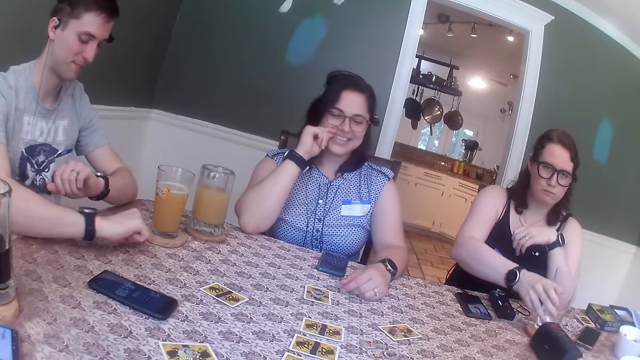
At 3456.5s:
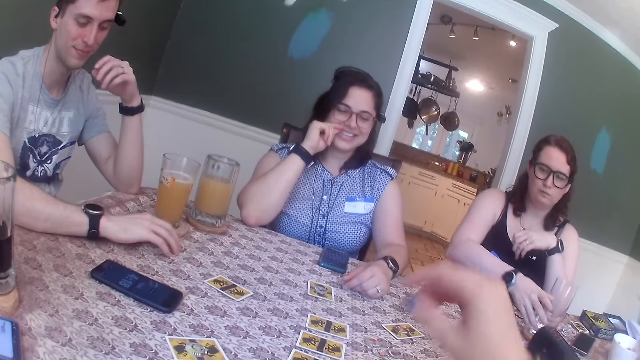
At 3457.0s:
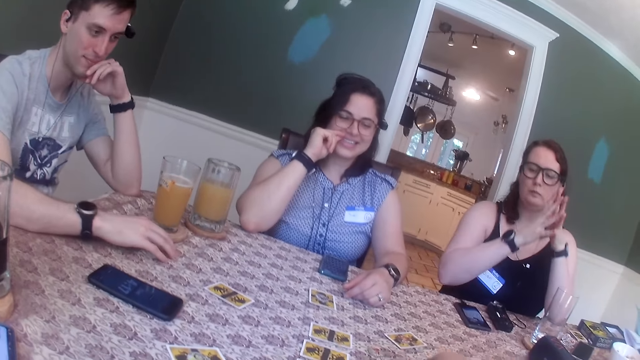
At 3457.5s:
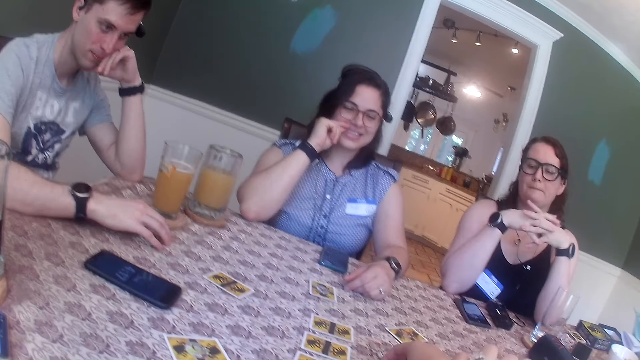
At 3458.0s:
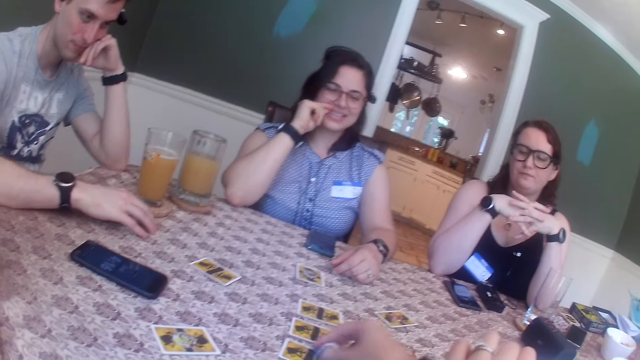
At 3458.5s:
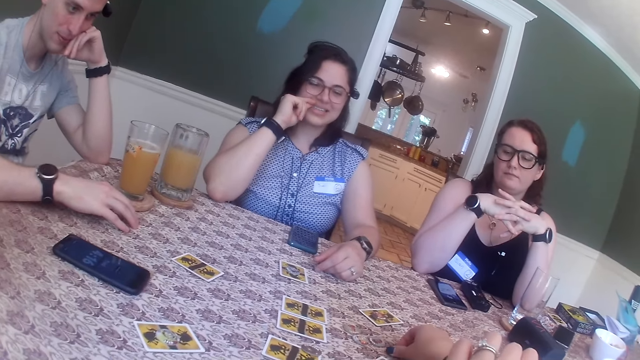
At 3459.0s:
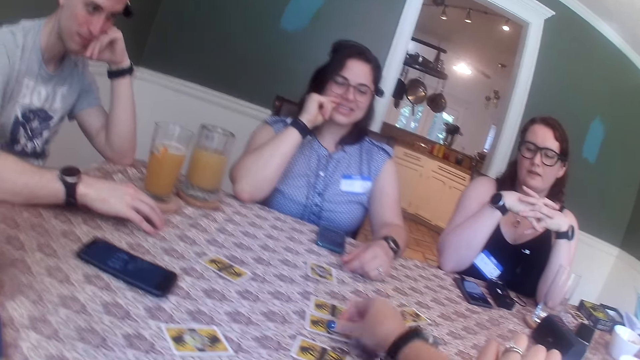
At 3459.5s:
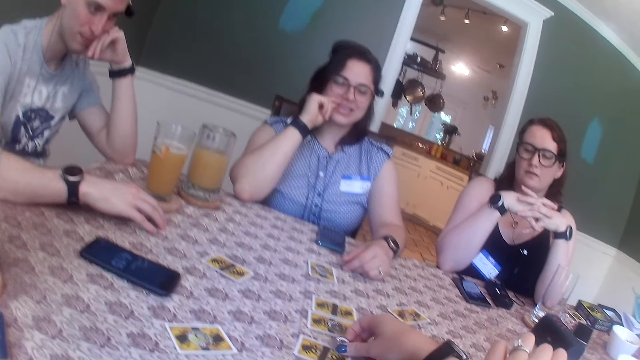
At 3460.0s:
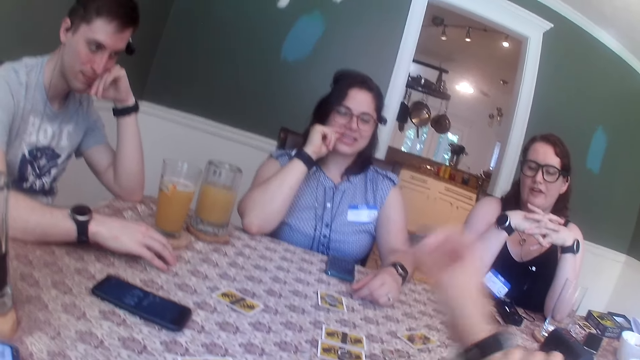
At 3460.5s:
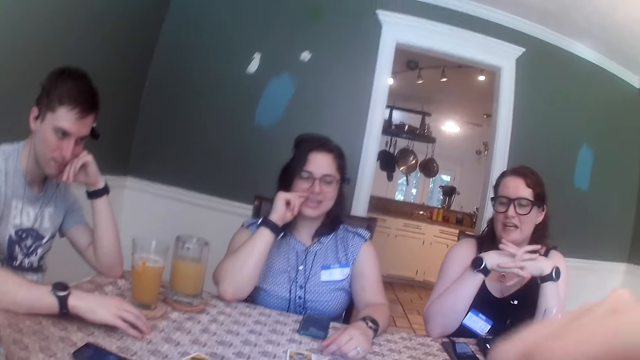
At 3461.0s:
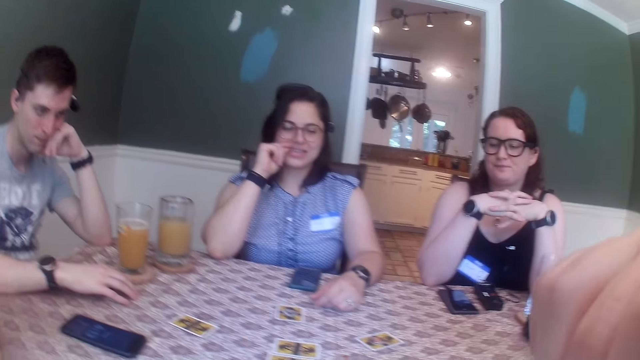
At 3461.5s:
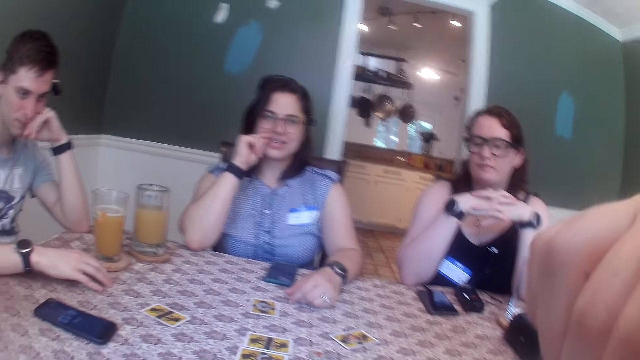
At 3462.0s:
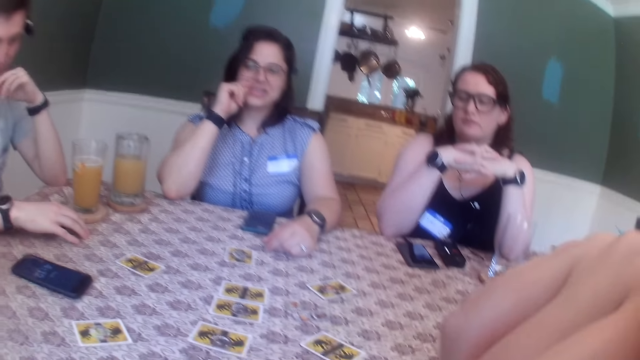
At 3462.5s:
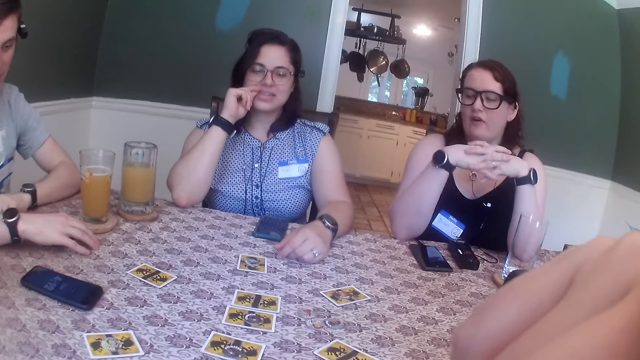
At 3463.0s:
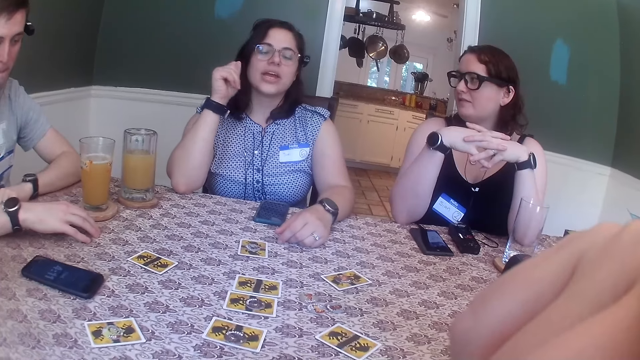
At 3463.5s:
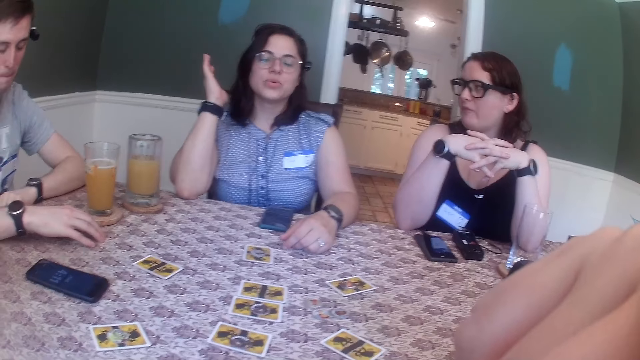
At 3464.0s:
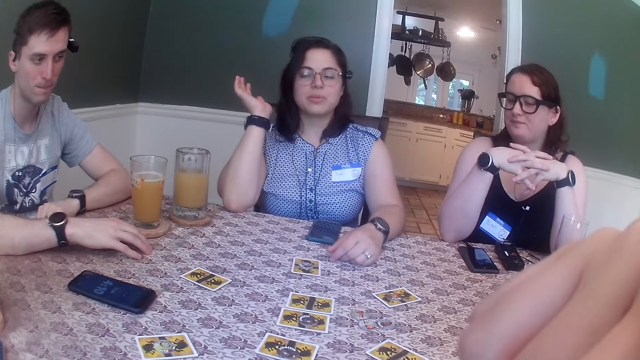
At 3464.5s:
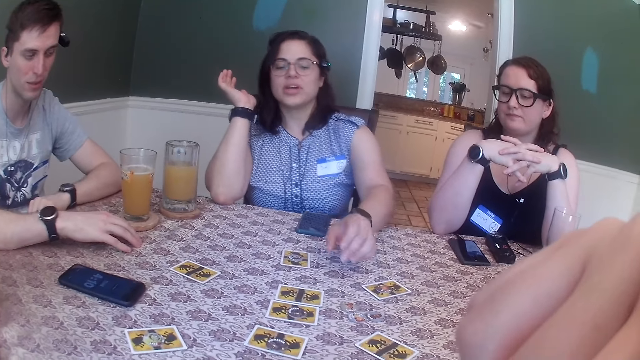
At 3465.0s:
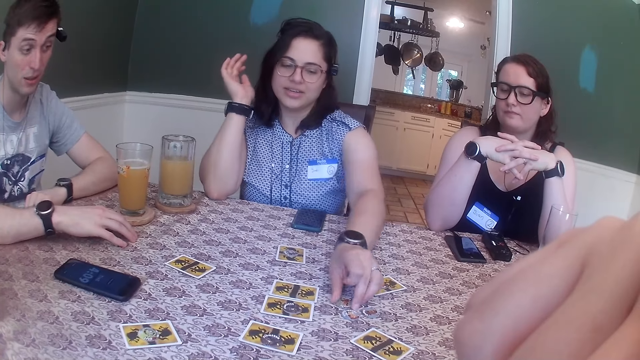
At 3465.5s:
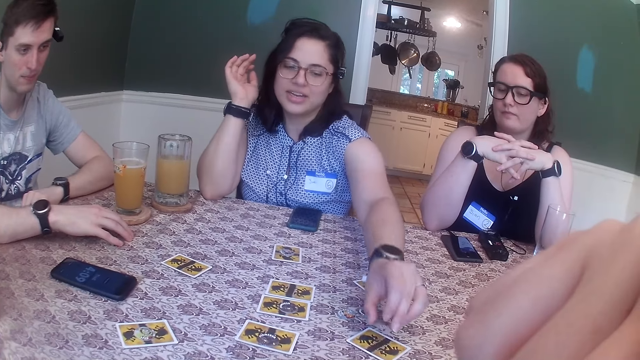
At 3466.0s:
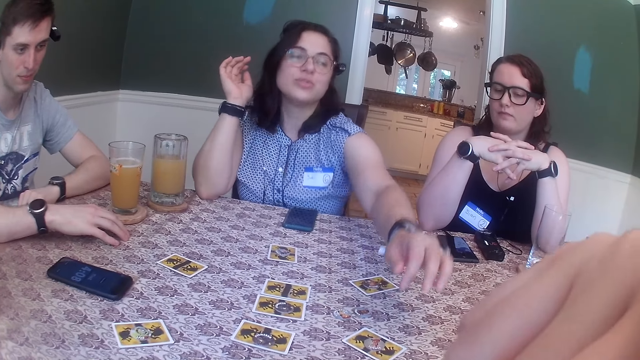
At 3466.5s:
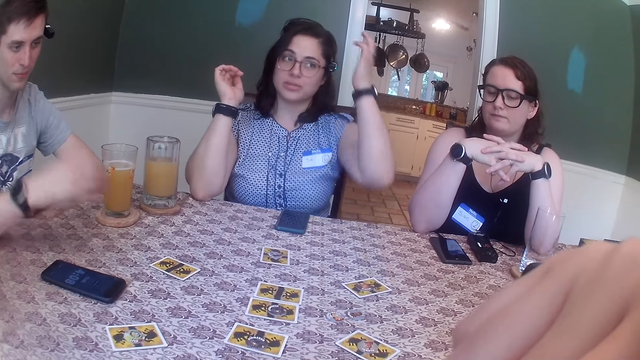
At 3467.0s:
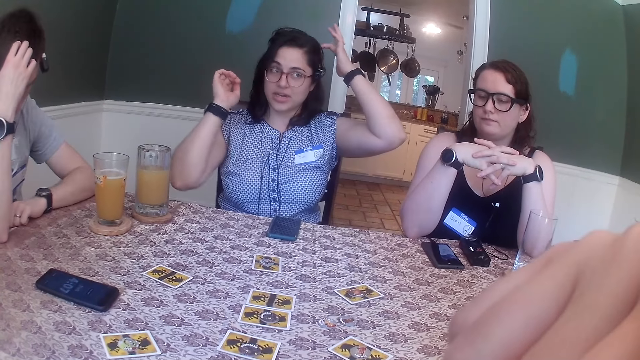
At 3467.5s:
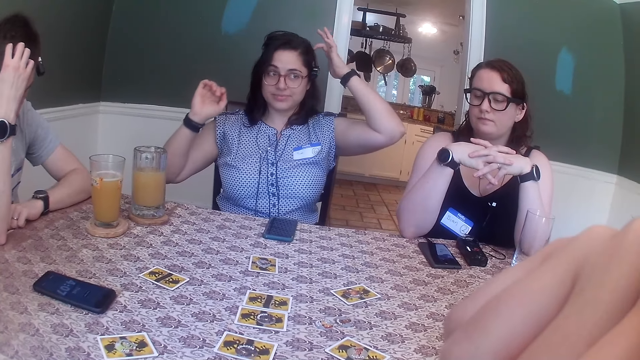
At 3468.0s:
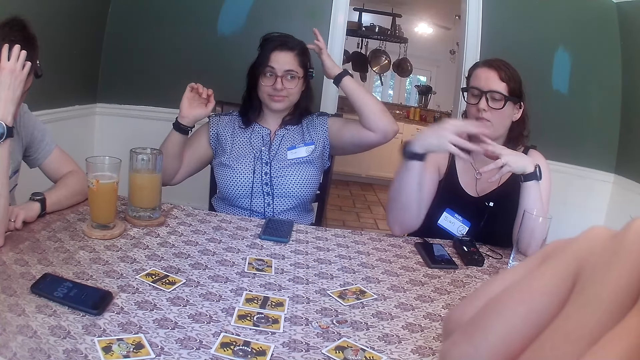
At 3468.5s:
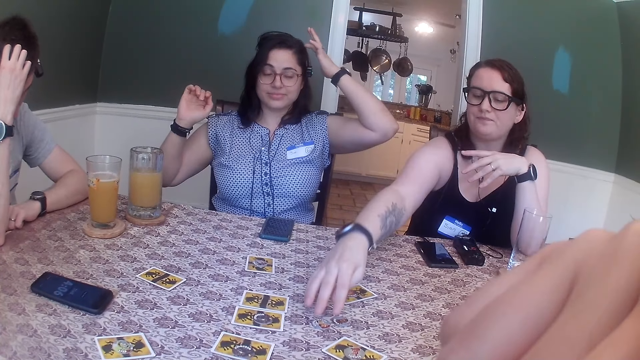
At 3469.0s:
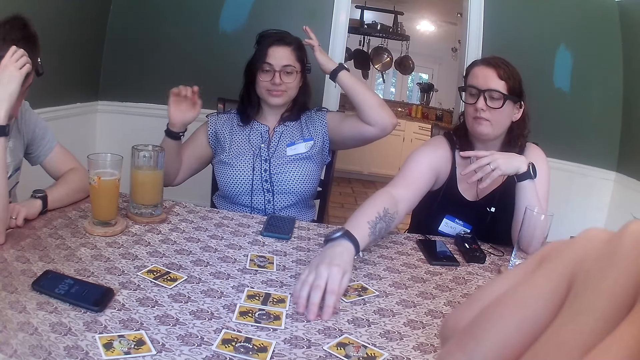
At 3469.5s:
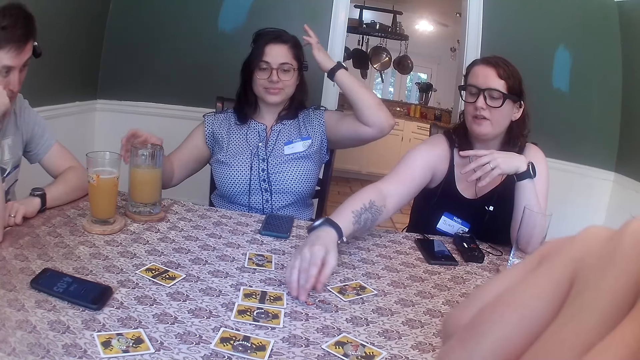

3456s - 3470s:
A woman puts the cup on the table with her right hand. The camera wearer picks up a game token from the table with her right hand. She moves a card. She puts the token on the table with her right hand. She picks up a game token from the table with her right hand. She puts the token on the table with her right hand. She adjusts a token on the table with her right hand. She lifts a hand. Another woman moves. The other woman picks up a game token from the table with her left hand. The other woman puts the token on the card on the table with her left hand. The other woman itches her head with her left hand. A man itches his head with his right hand. The first woman shifts the game tokens on the table with her right hand.

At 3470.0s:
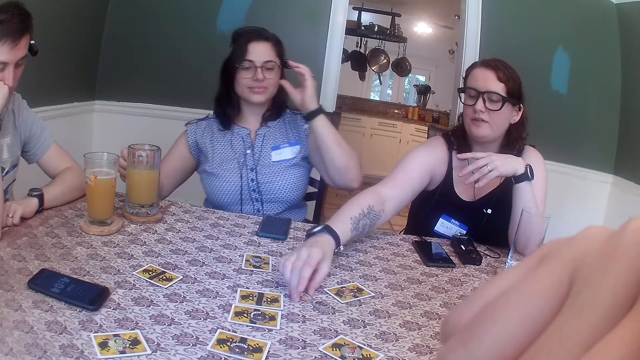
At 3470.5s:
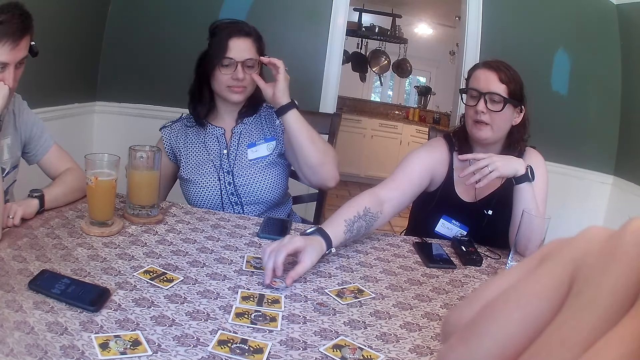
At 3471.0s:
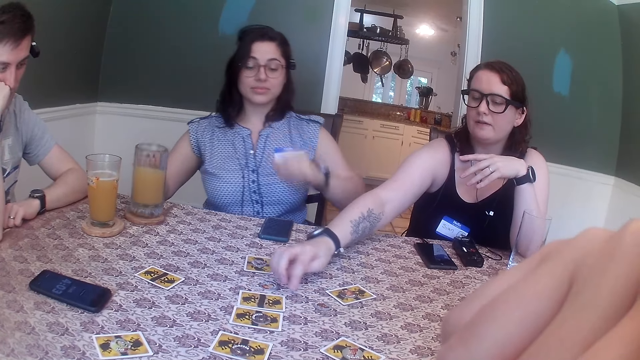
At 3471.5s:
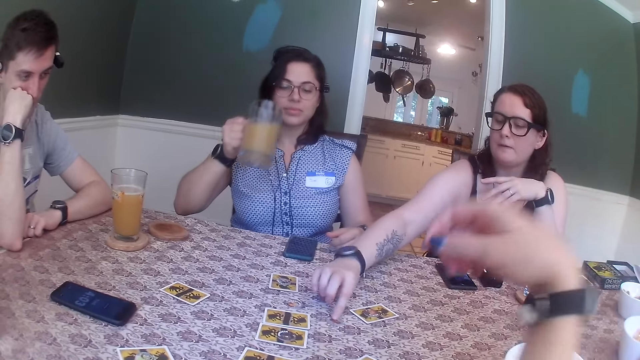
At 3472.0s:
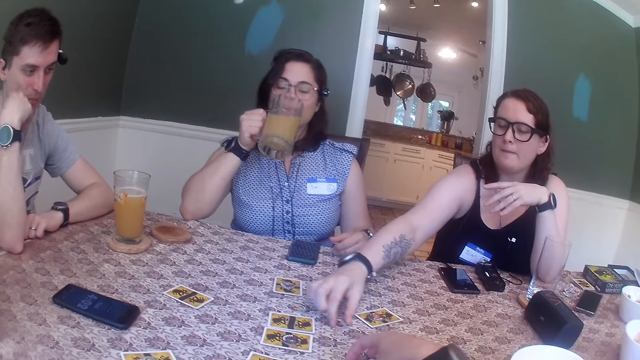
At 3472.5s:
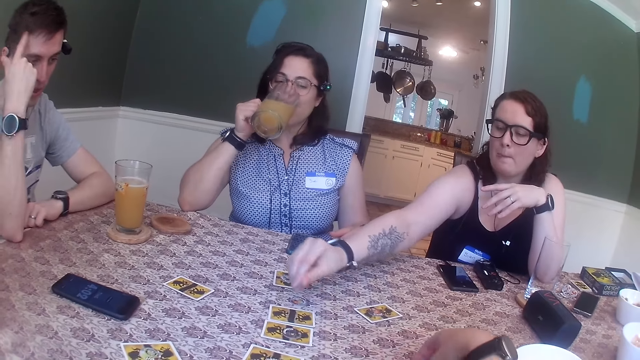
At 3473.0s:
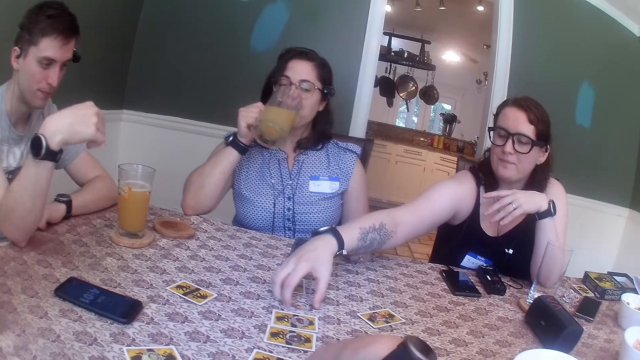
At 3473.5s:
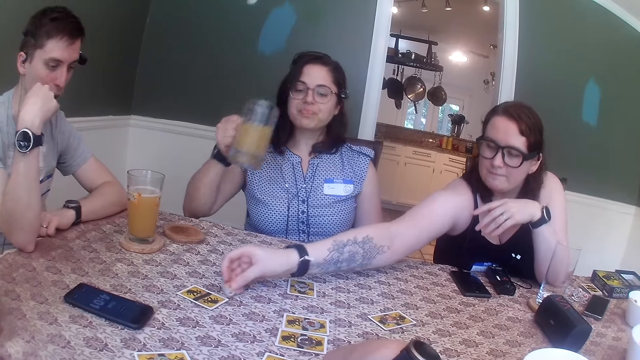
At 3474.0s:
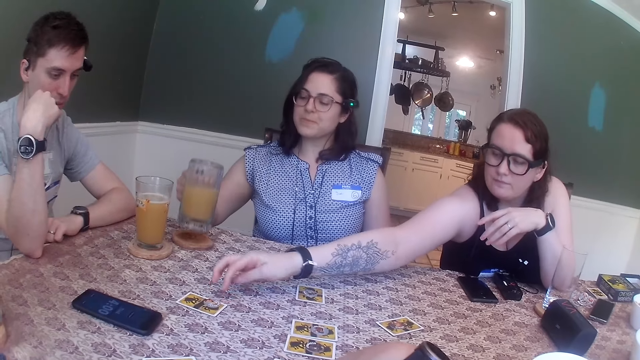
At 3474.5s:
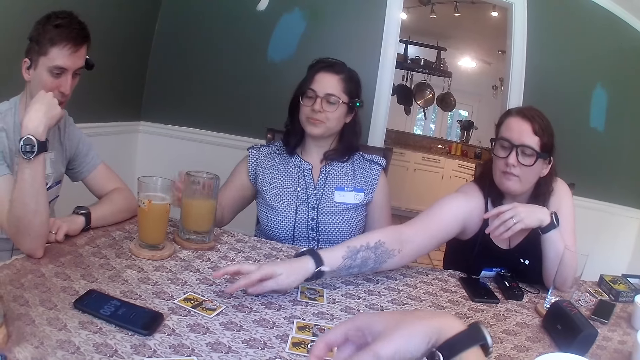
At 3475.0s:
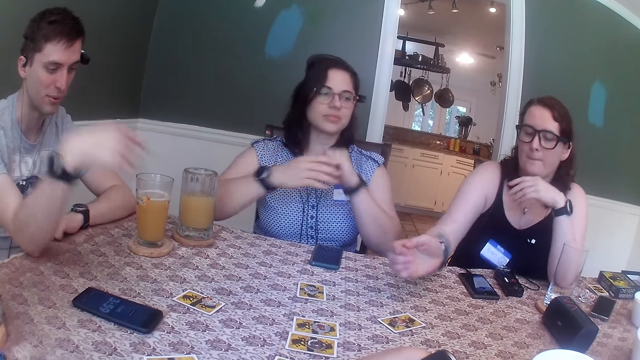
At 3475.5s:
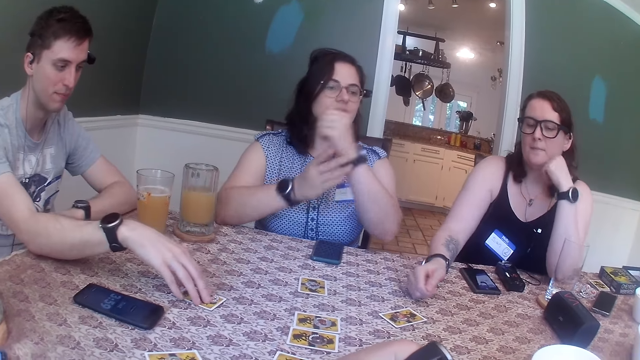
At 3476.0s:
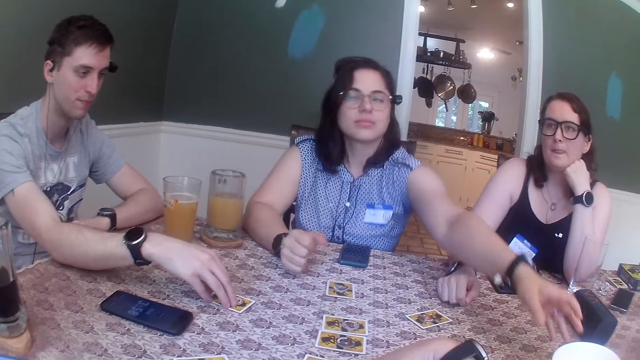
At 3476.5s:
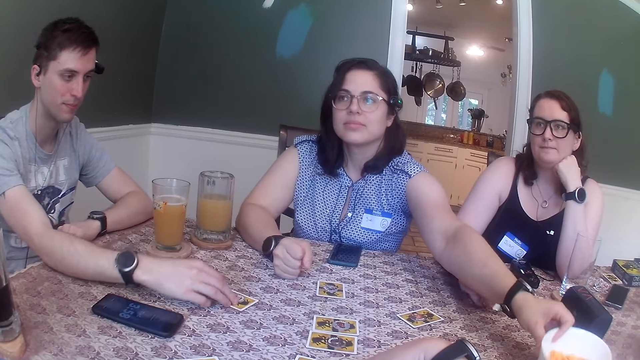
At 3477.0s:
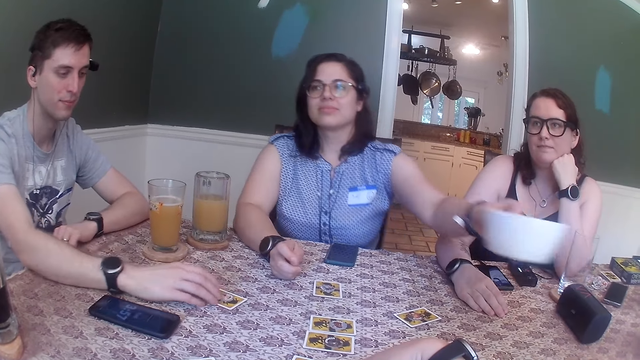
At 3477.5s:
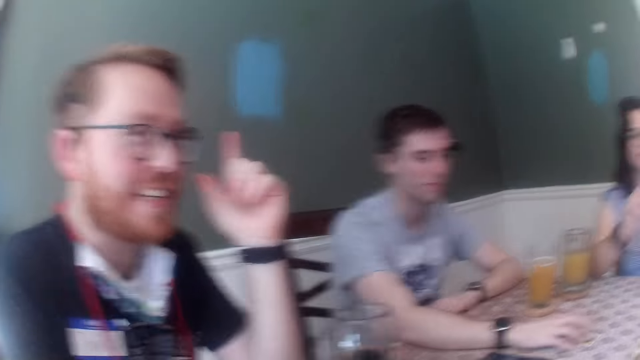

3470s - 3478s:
A woman picks up the game token from the table with her right hand. Another woman adjusts her eyeglasses with her left hand. The other woman picks up a cup from a coaster on the table with her right hand. The first woman puts the game token on the table with her right hand. The camera wearer moves a hand. She shifts the card on the table with her right hand. The other woman drinks from the cup in her right hand. The first woman picks up the game token from the table with her right hand. The first woman puts the game token on the card on the table with her right hand. The first woman picks up the game token from the table with her right hand. The first woman puts the game token on the card on the table with her right hand. The other woman puts the cup on the table with her right hand. The first woman moves a card. A man shifts the card and token on the table with his right hand. The other woman picks up the bowl from the table with her left hand.
